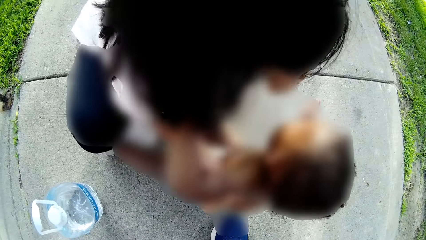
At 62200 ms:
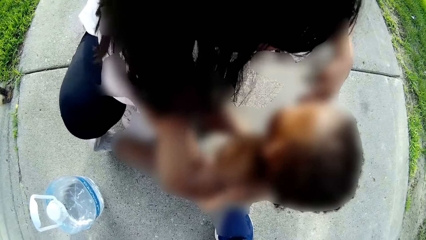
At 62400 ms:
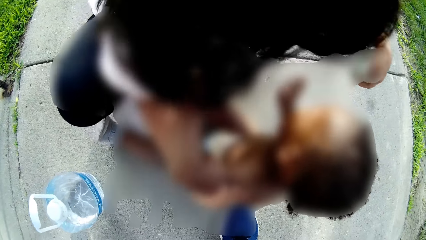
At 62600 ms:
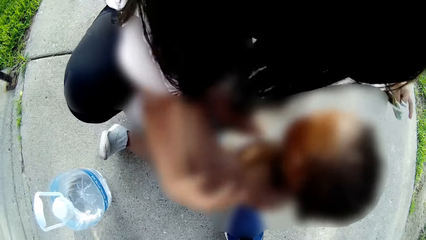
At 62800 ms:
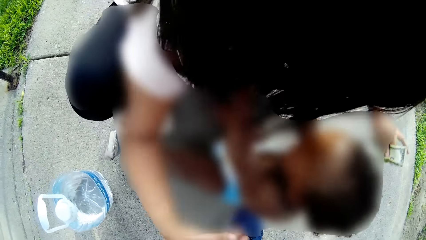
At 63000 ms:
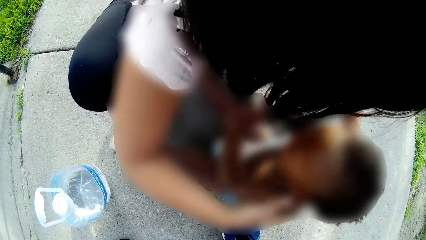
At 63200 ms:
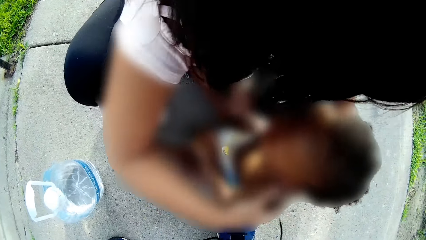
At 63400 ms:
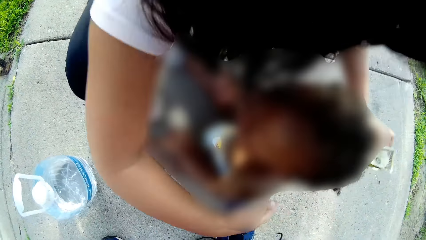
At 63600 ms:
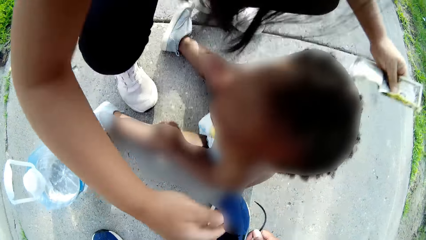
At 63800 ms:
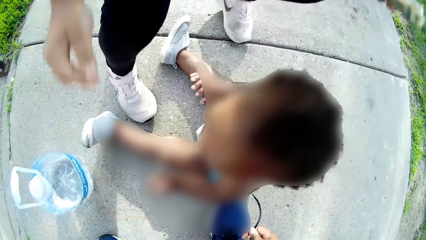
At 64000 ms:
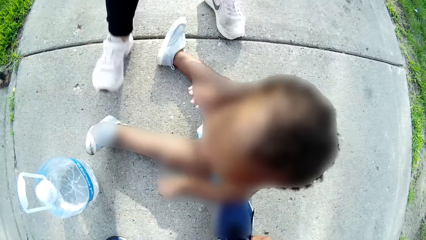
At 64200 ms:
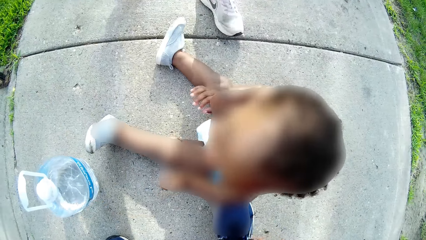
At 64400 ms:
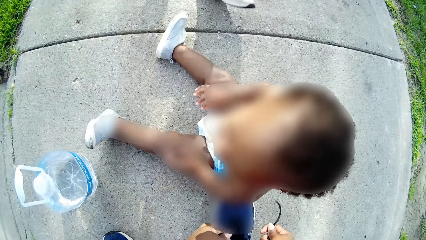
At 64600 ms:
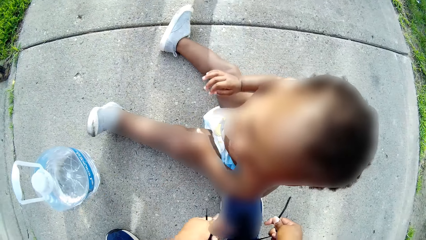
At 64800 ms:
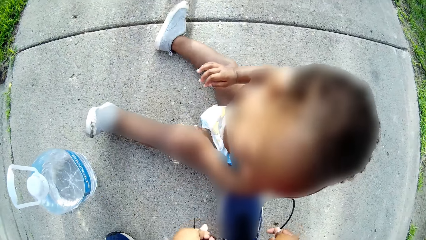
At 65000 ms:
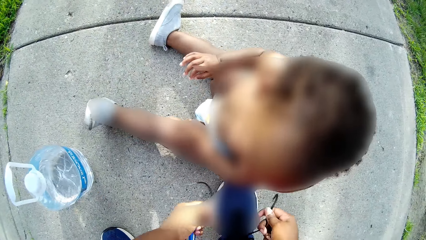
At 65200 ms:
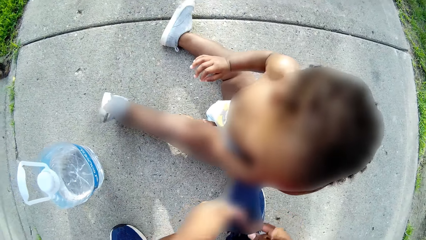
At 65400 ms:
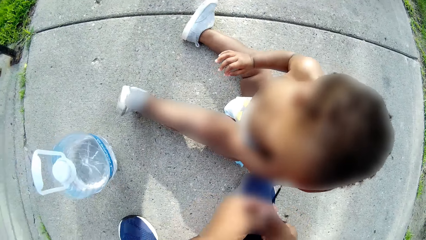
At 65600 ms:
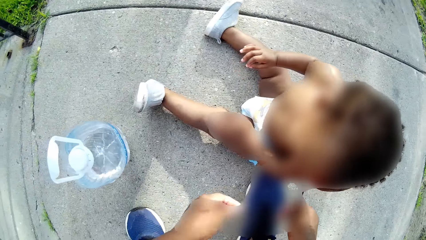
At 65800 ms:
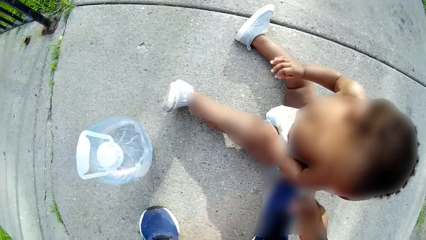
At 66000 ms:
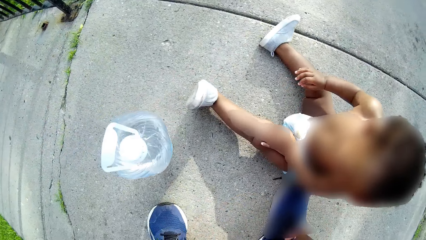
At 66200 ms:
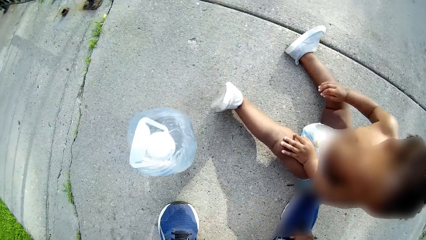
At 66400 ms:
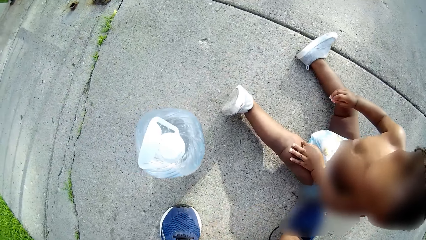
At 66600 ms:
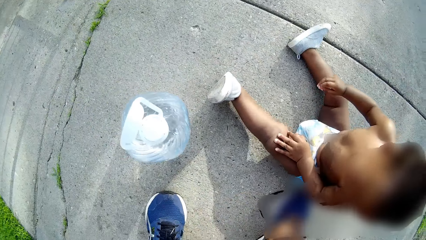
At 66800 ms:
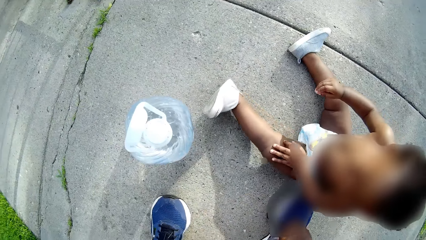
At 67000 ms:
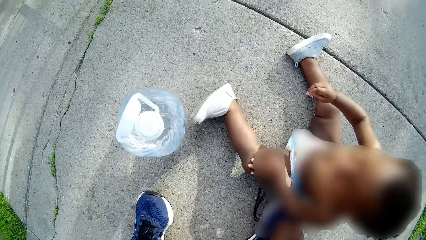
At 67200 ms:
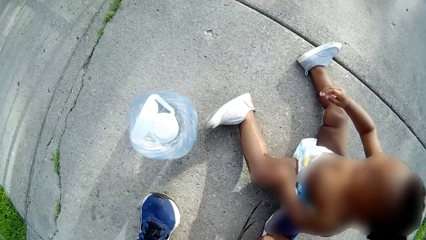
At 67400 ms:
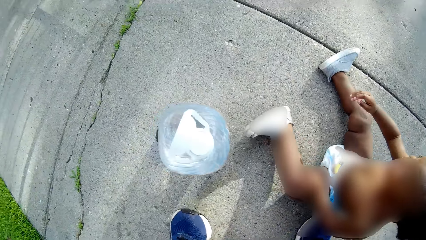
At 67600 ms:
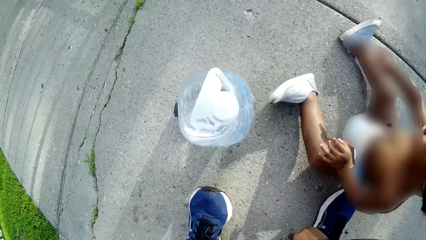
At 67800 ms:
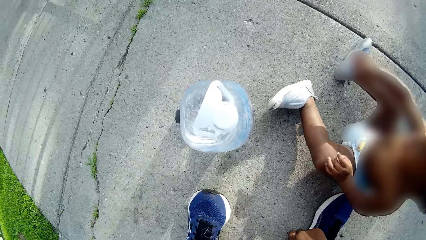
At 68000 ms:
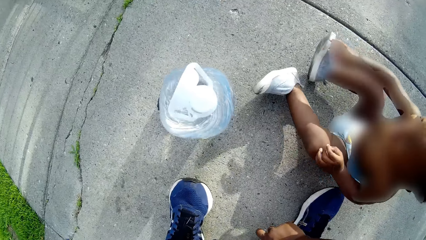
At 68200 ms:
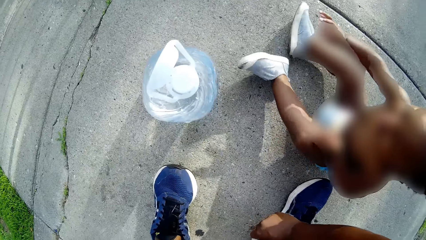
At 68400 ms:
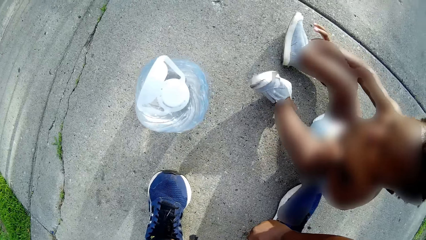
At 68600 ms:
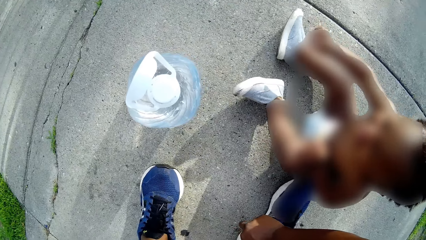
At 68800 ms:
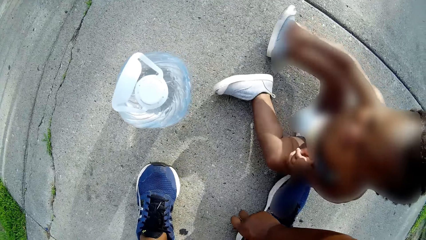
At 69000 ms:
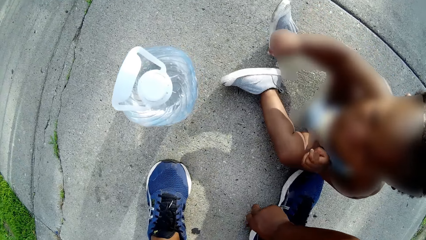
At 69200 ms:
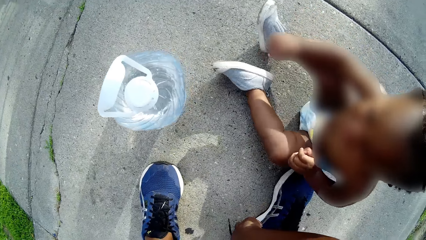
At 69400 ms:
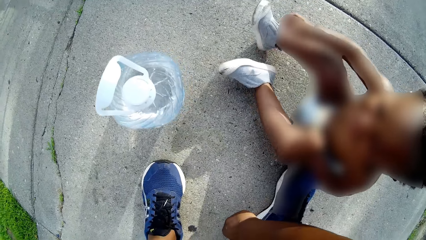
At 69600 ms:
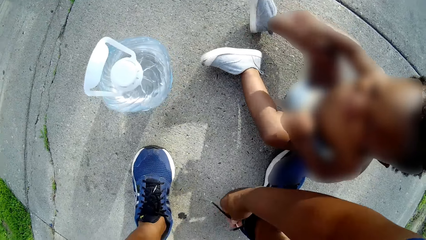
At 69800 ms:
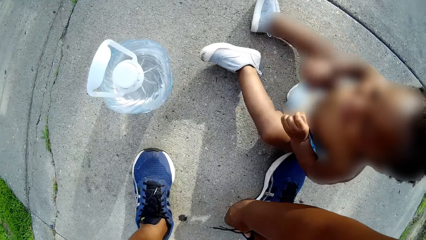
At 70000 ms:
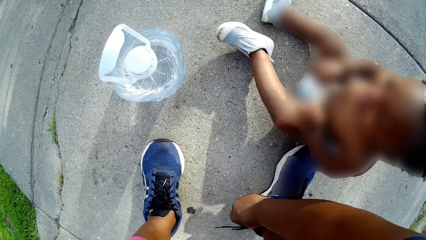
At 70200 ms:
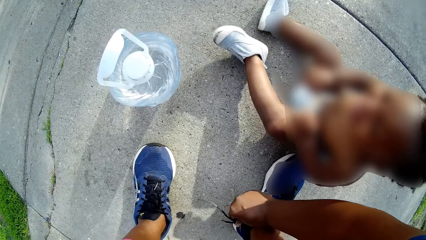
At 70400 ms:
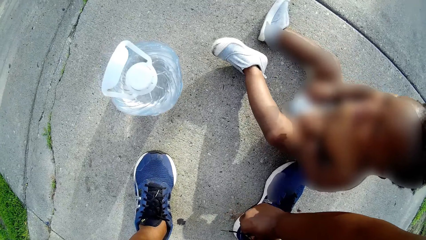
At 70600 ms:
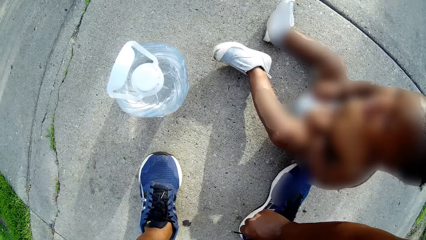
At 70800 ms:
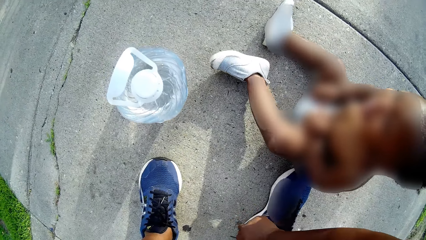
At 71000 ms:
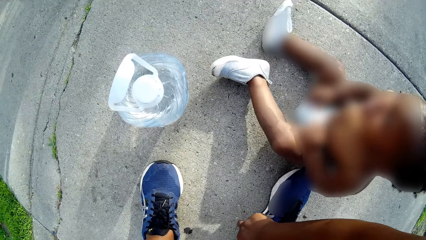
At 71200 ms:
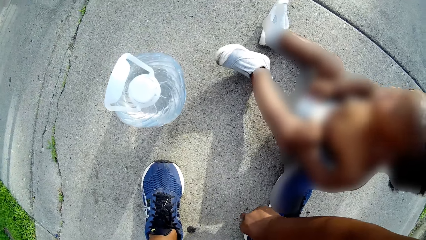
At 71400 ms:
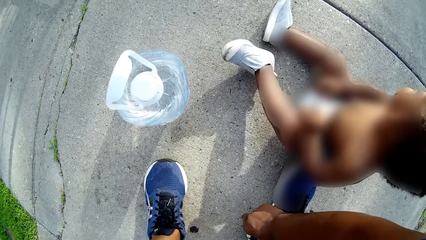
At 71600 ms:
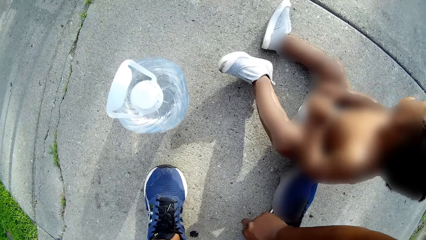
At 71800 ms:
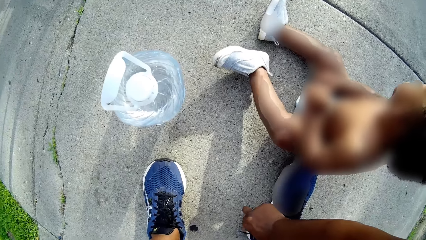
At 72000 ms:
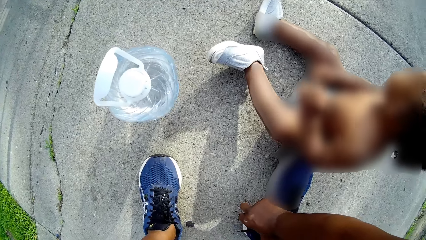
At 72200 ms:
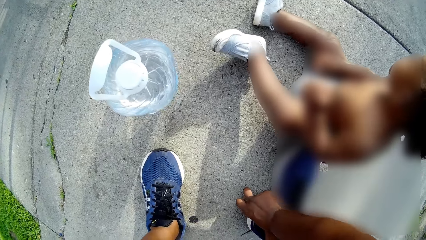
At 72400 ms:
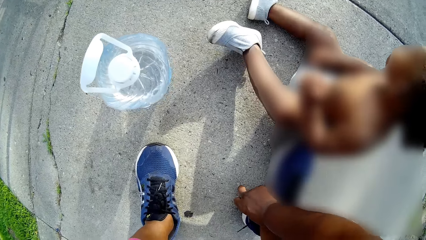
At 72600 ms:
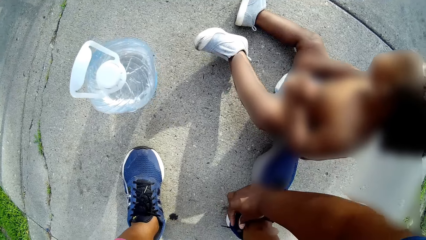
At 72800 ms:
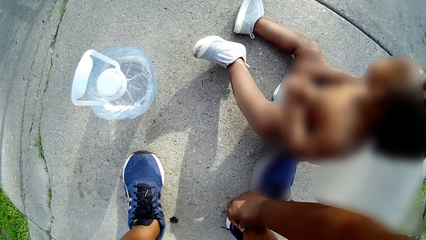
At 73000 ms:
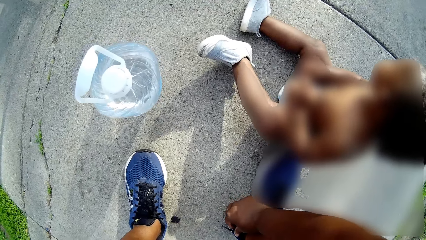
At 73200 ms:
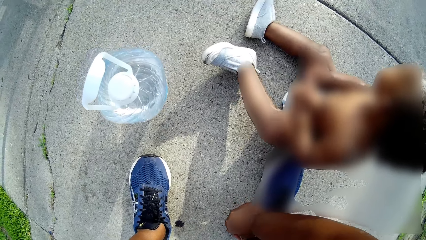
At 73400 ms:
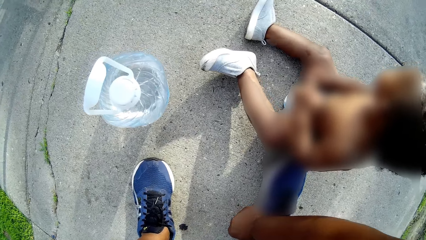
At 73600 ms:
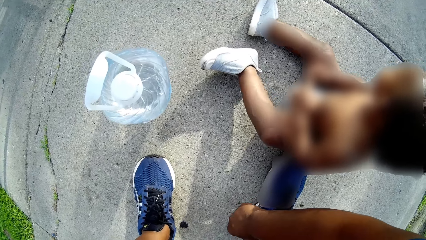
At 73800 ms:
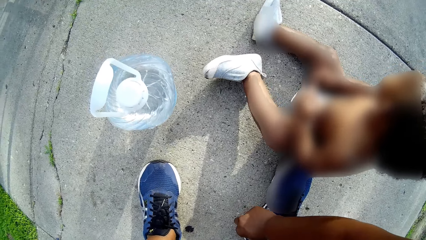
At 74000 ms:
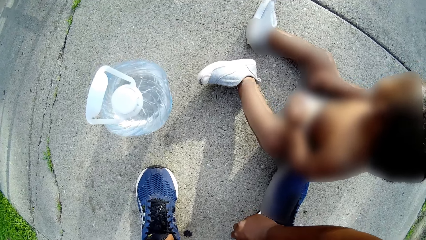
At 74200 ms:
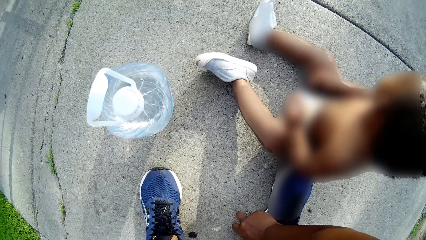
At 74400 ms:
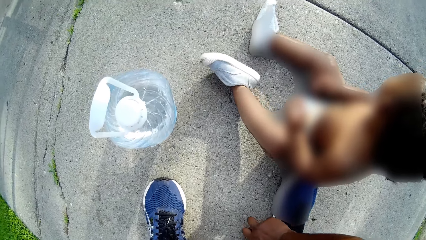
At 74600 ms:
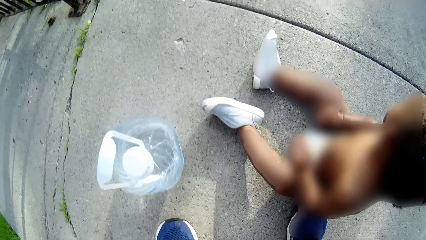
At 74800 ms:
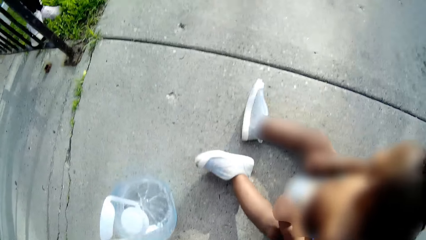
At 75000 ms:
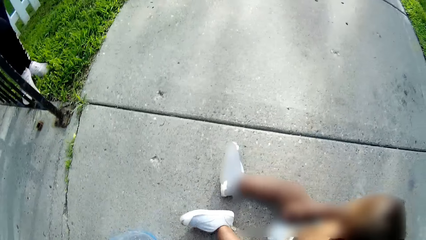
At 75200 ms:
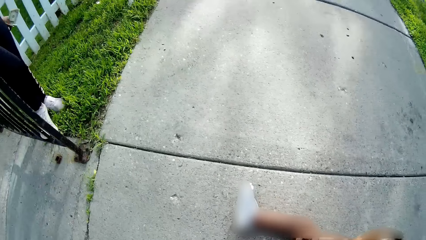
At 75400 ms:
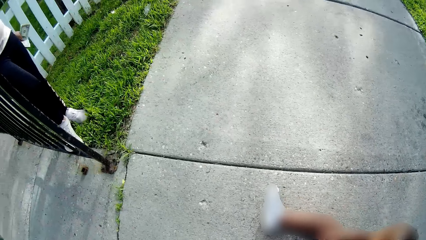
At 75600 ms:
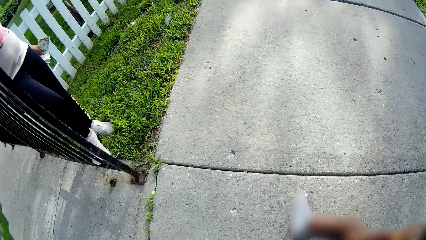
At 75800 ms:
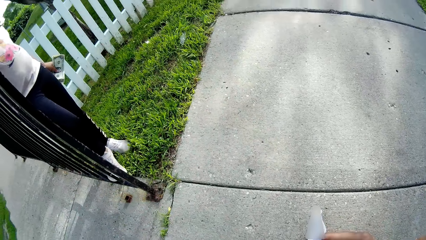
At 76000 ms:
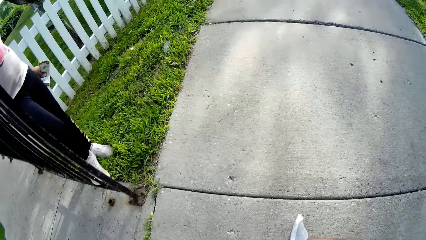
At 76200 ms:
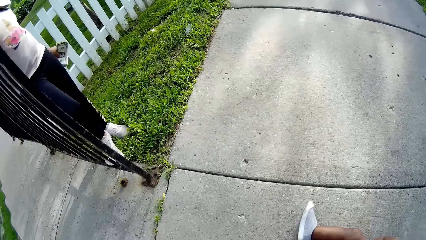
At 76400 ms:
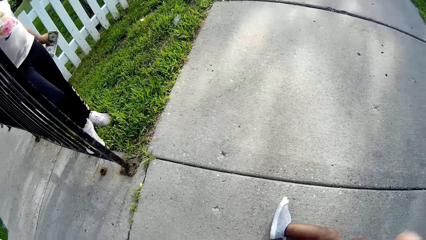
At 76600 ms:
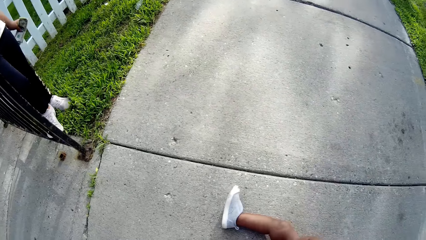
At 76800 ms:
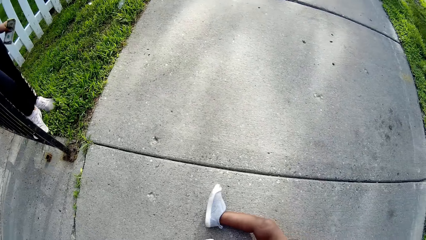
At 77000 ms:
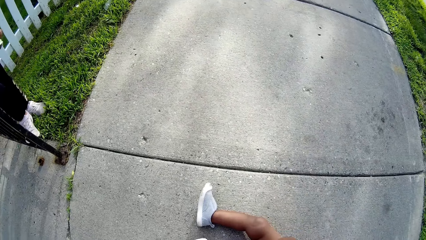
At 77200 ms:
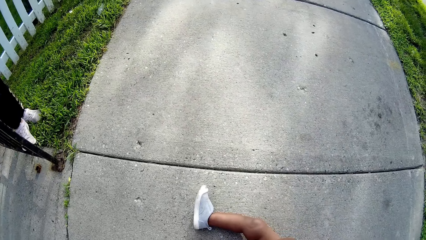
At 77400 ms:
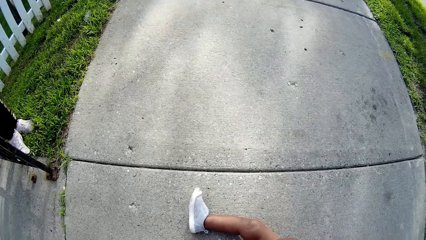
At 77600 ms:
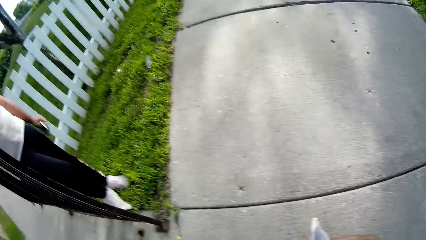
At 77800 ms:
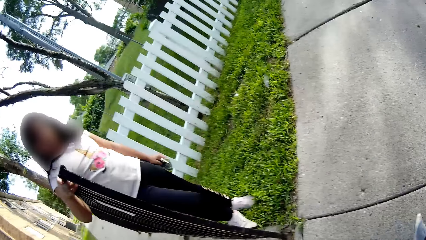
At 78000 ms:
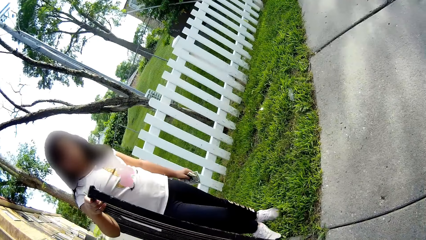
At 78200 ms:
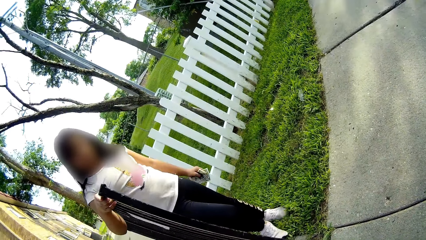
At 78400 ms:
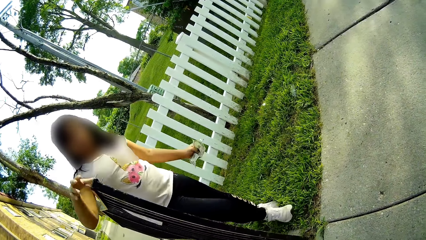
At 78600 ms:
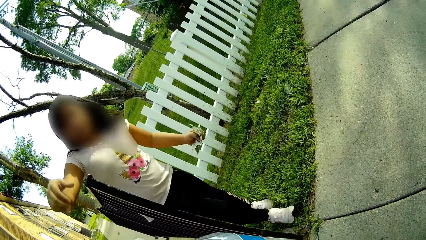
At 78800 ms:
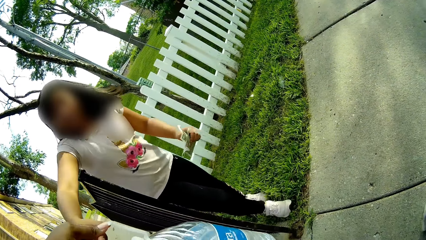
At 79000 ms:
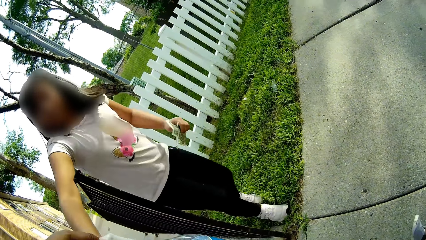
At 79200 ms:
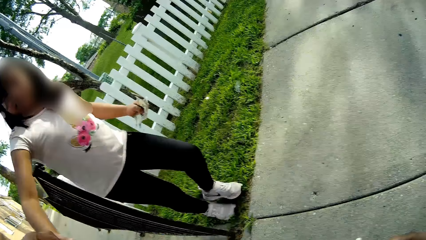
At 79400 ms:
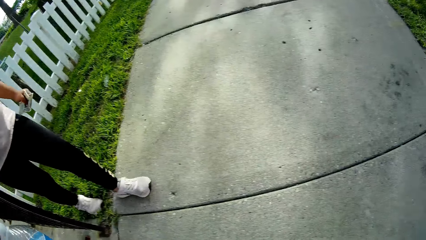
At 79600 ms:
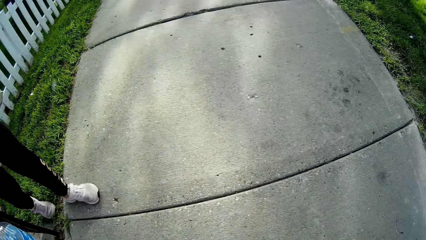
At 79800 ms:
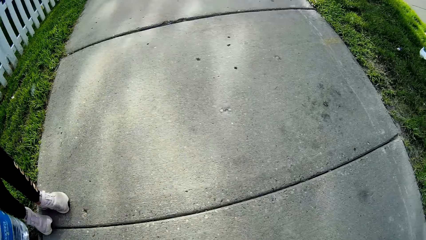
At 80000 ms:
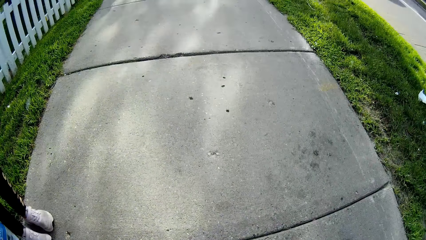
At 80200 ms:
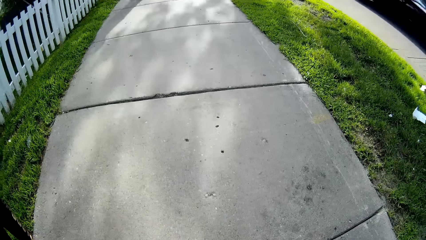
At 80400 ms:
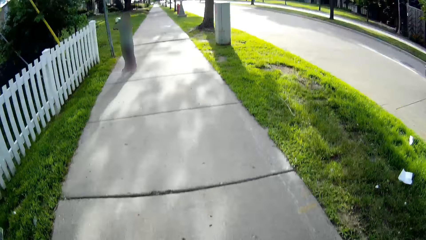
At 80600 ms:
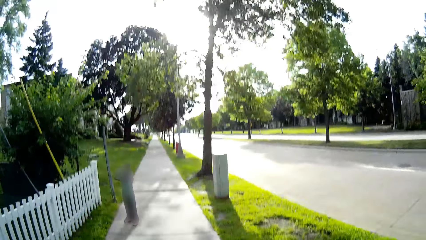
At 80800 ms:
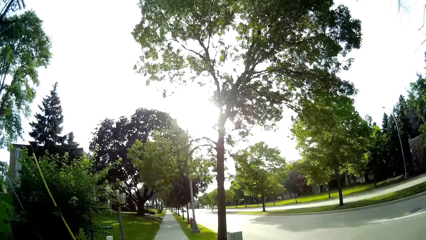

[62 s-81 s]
The girl stands up. The camera wearer passes the gallon of water to the girl.
